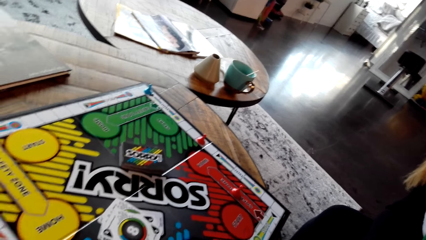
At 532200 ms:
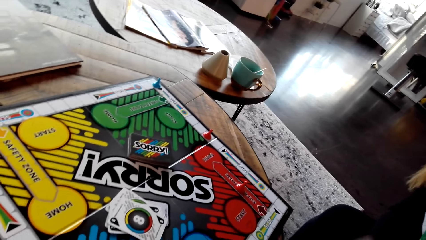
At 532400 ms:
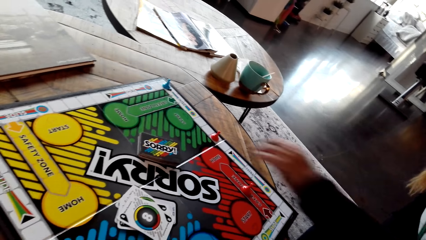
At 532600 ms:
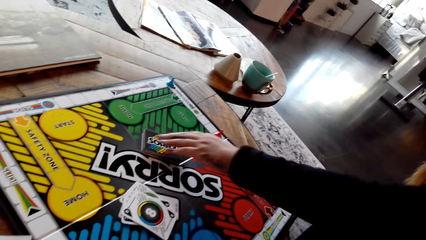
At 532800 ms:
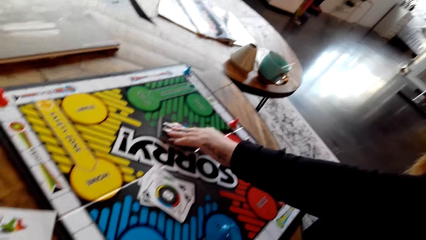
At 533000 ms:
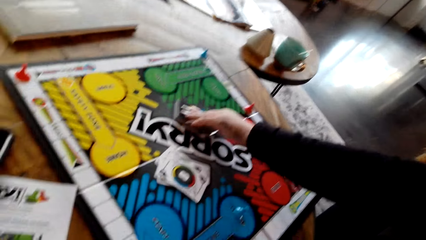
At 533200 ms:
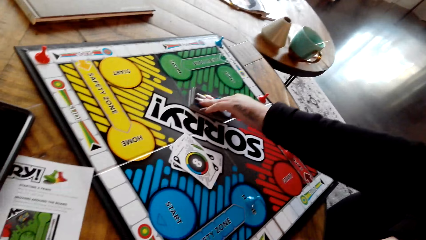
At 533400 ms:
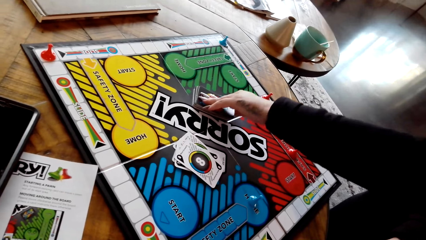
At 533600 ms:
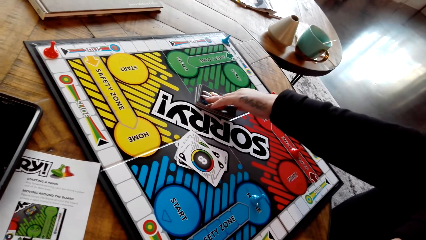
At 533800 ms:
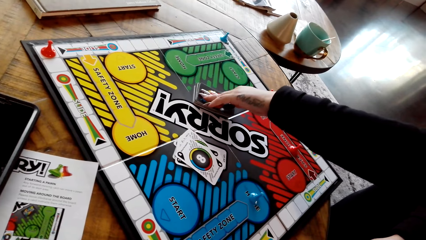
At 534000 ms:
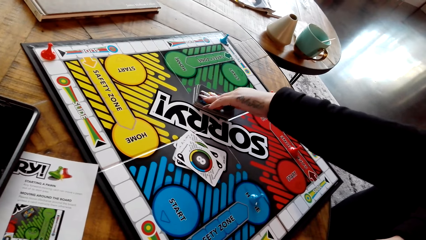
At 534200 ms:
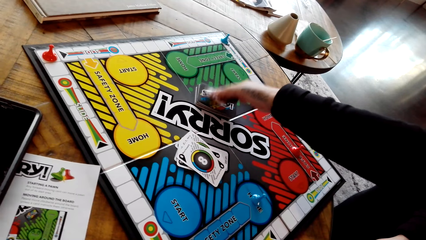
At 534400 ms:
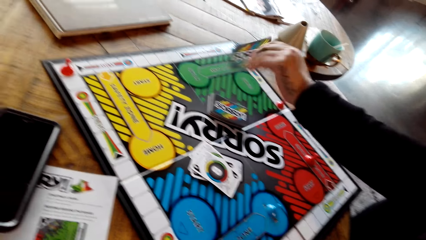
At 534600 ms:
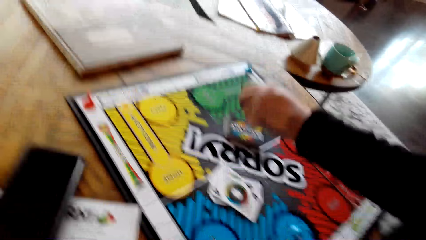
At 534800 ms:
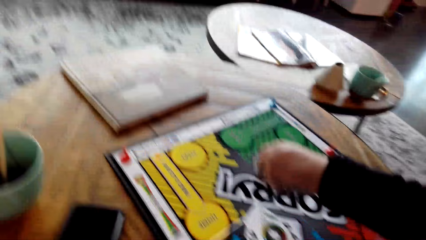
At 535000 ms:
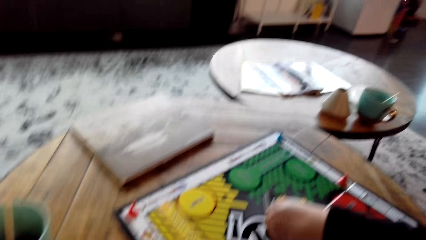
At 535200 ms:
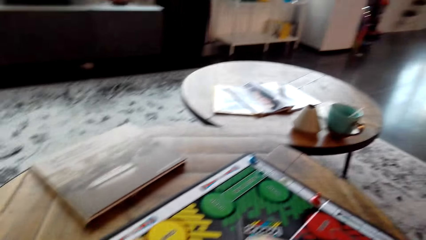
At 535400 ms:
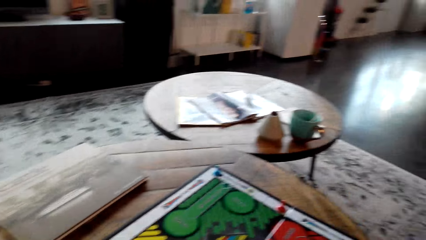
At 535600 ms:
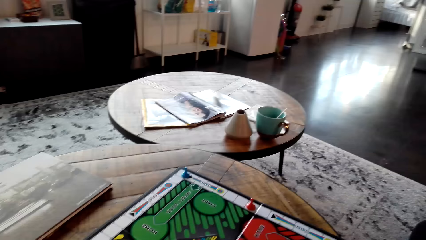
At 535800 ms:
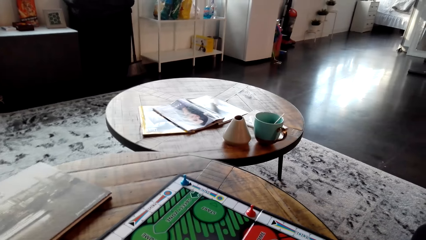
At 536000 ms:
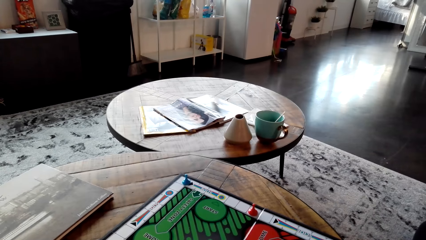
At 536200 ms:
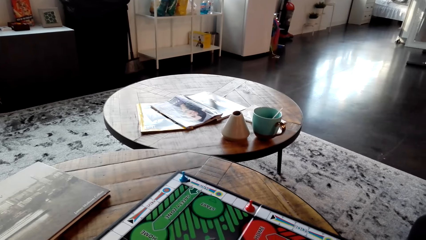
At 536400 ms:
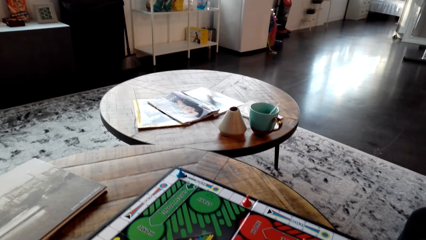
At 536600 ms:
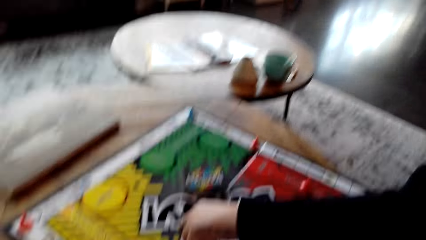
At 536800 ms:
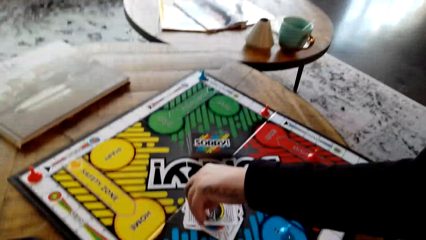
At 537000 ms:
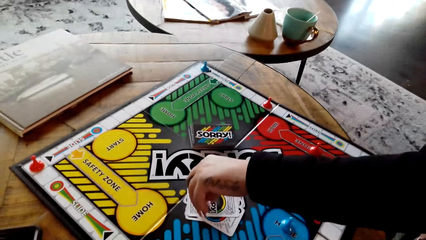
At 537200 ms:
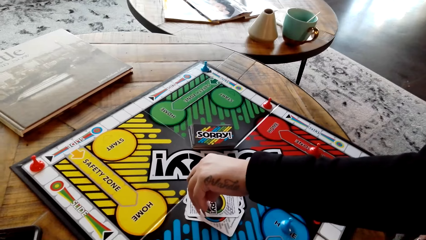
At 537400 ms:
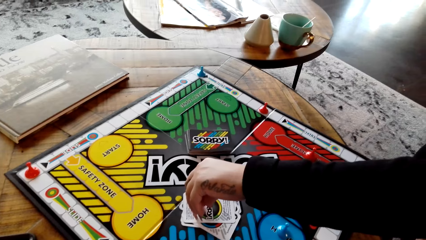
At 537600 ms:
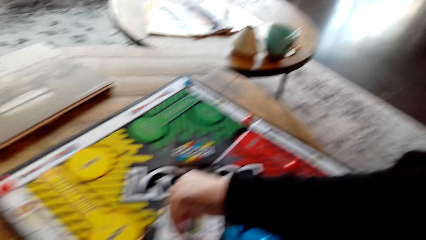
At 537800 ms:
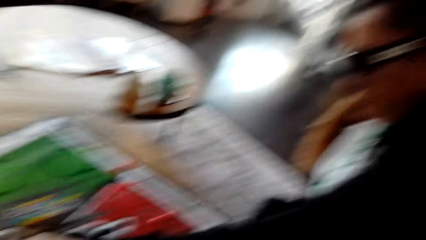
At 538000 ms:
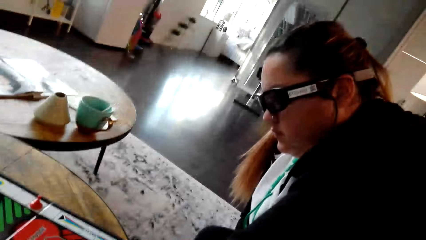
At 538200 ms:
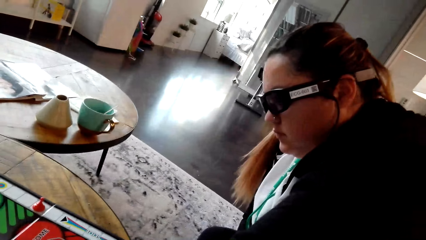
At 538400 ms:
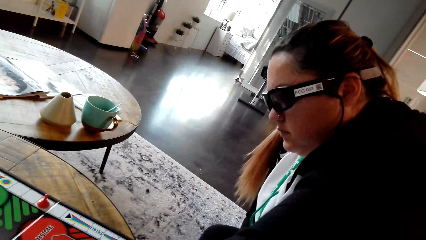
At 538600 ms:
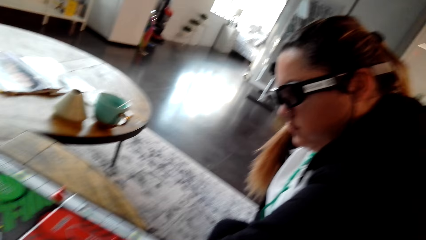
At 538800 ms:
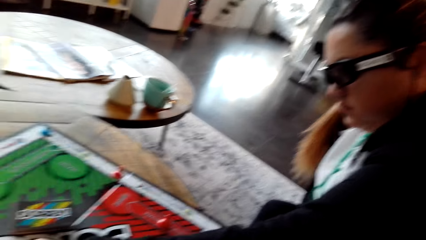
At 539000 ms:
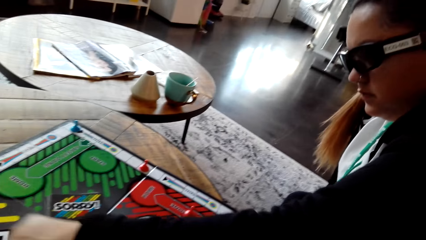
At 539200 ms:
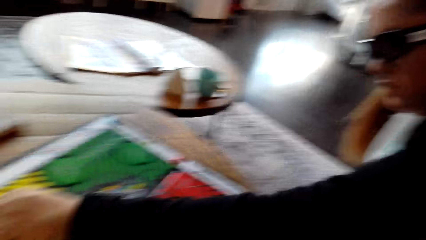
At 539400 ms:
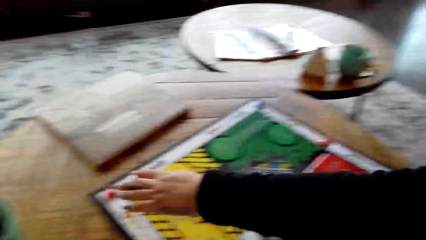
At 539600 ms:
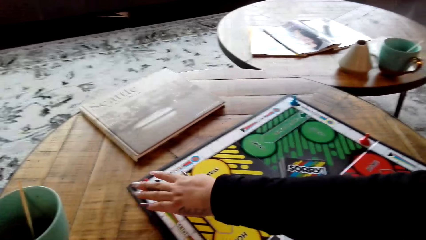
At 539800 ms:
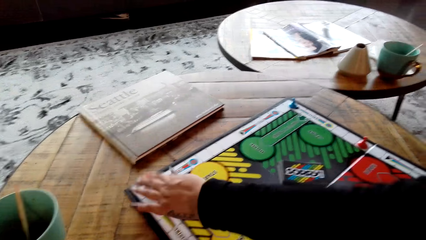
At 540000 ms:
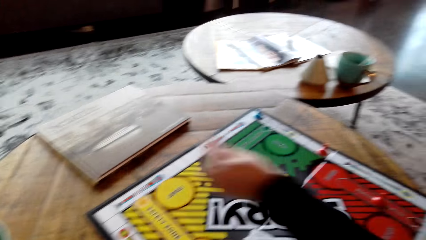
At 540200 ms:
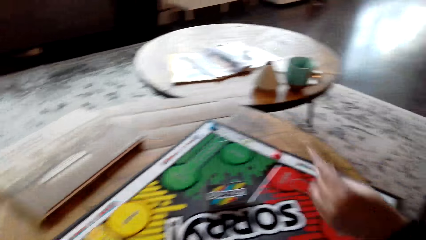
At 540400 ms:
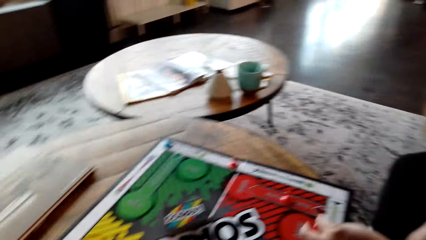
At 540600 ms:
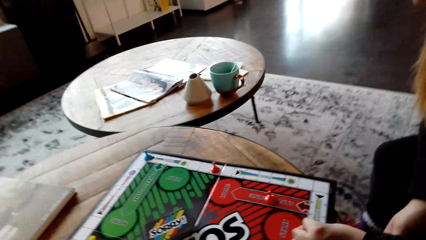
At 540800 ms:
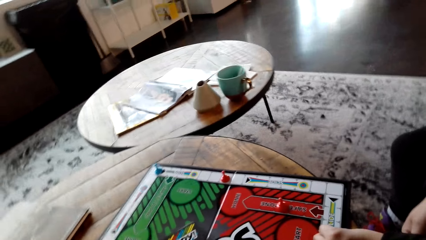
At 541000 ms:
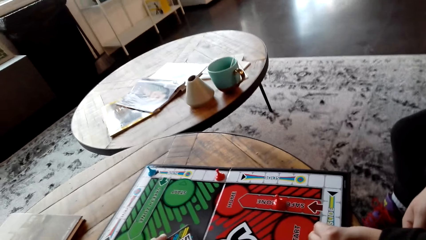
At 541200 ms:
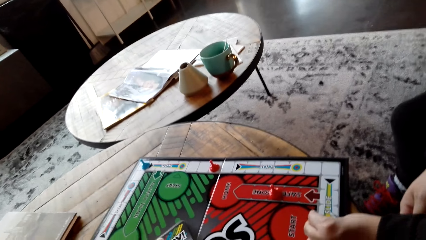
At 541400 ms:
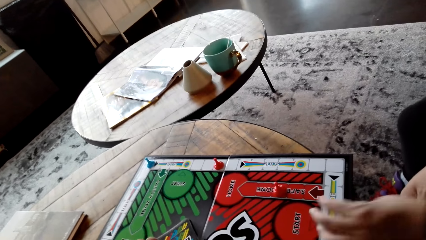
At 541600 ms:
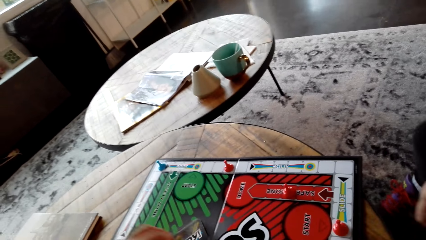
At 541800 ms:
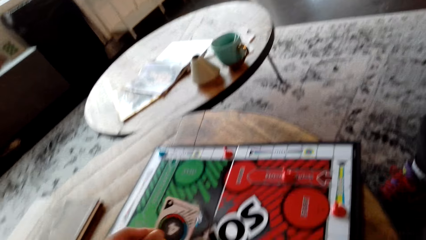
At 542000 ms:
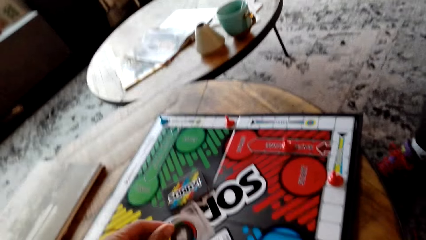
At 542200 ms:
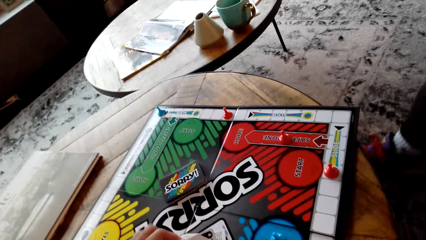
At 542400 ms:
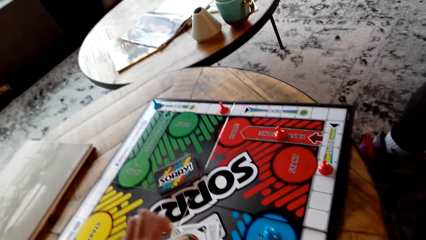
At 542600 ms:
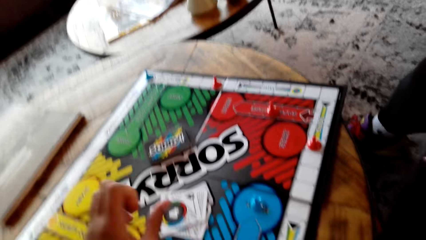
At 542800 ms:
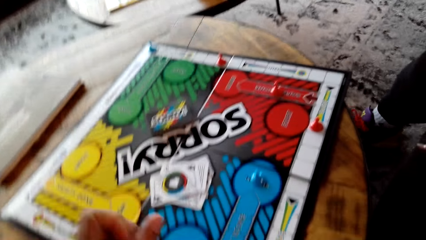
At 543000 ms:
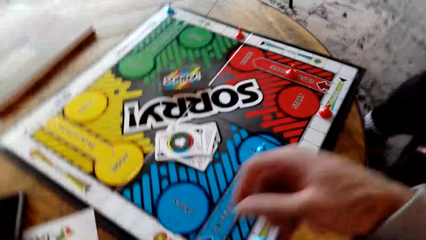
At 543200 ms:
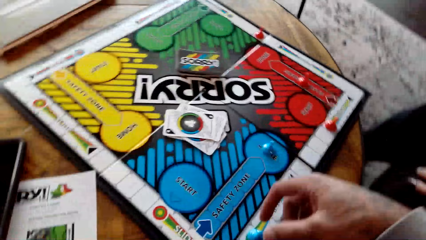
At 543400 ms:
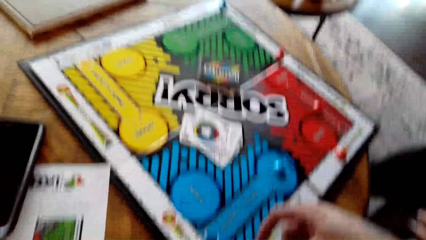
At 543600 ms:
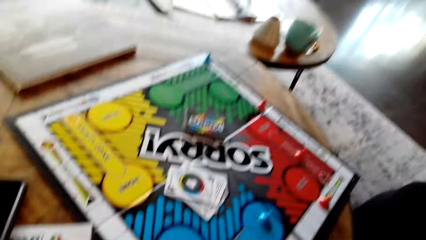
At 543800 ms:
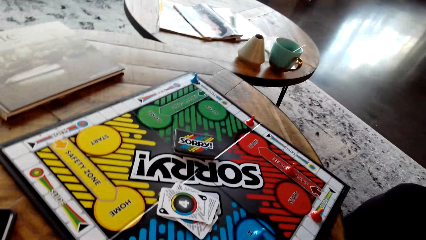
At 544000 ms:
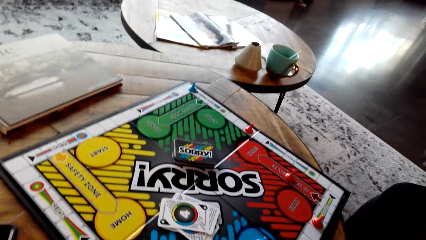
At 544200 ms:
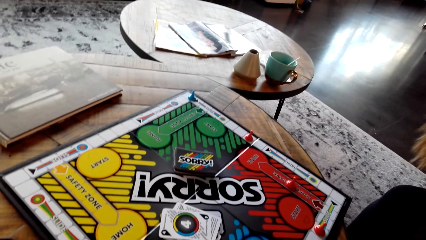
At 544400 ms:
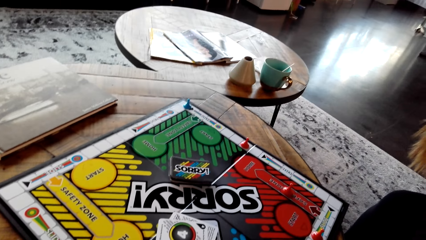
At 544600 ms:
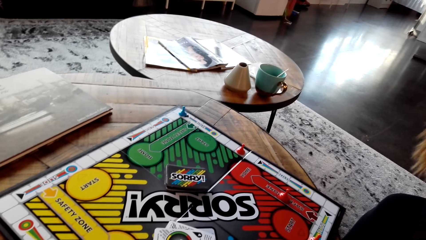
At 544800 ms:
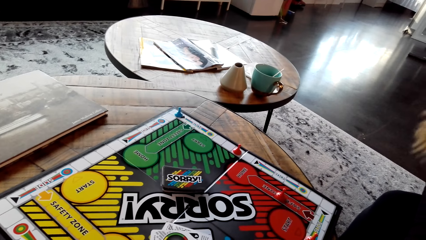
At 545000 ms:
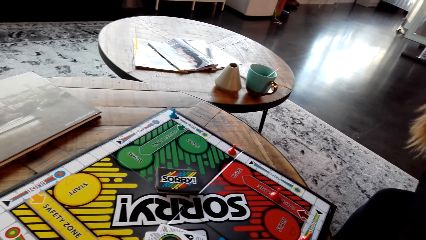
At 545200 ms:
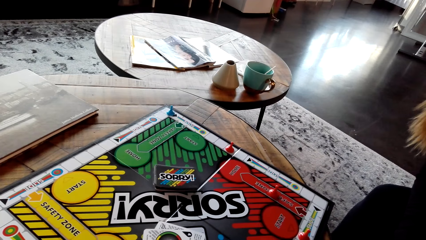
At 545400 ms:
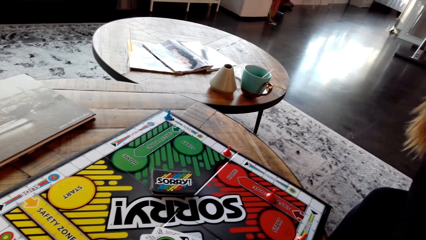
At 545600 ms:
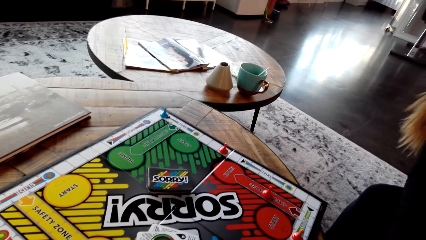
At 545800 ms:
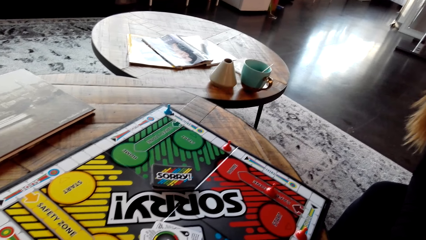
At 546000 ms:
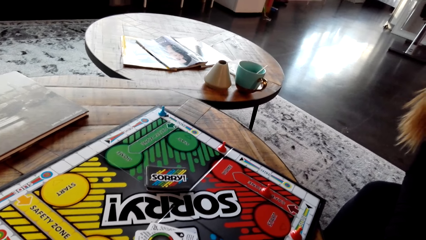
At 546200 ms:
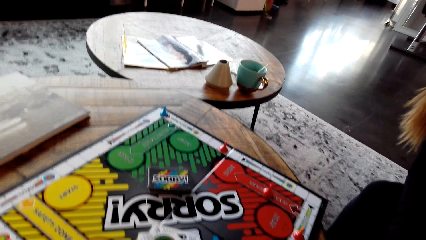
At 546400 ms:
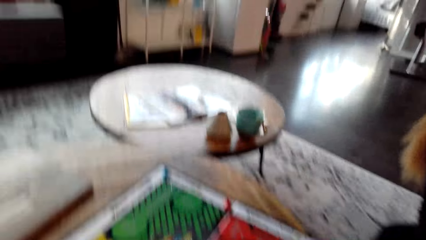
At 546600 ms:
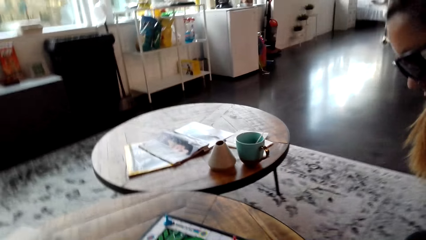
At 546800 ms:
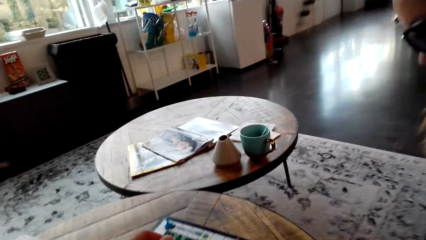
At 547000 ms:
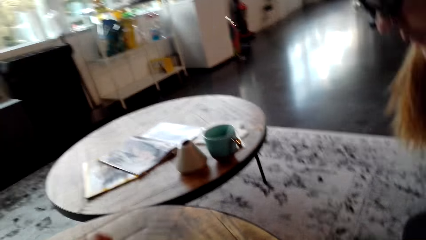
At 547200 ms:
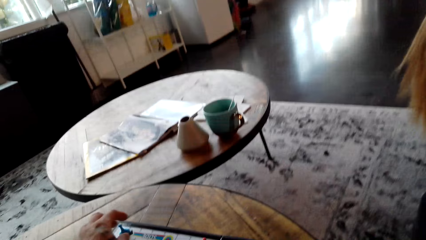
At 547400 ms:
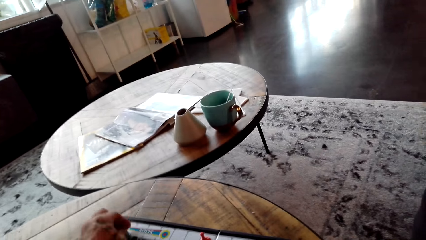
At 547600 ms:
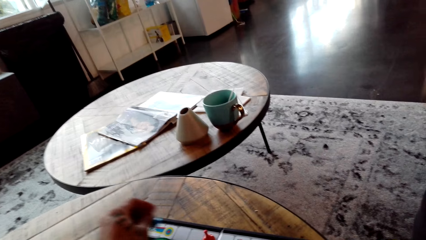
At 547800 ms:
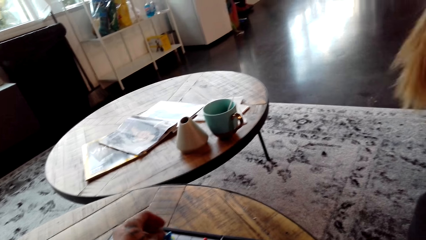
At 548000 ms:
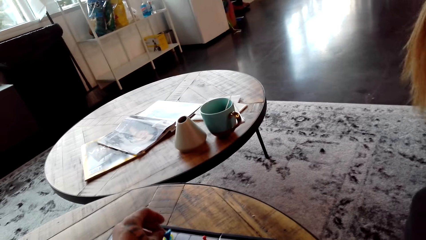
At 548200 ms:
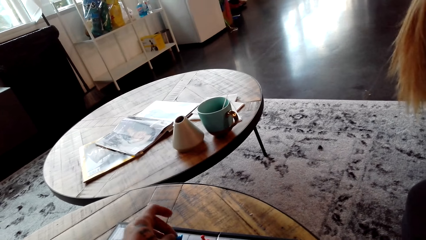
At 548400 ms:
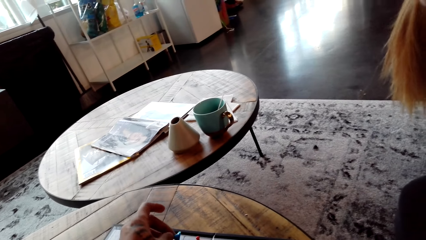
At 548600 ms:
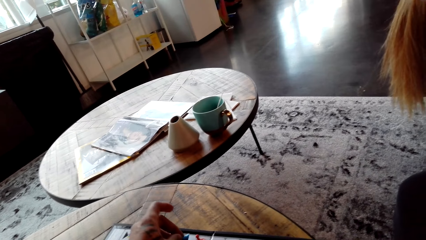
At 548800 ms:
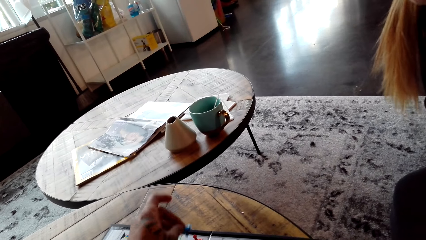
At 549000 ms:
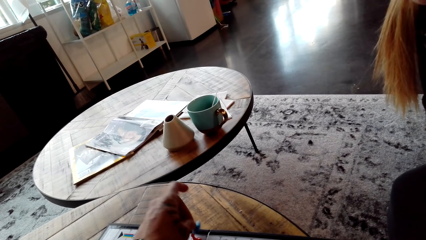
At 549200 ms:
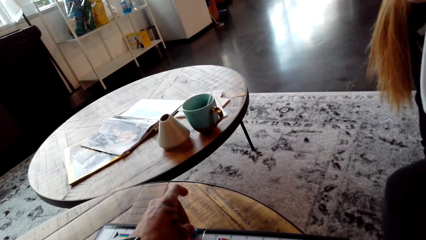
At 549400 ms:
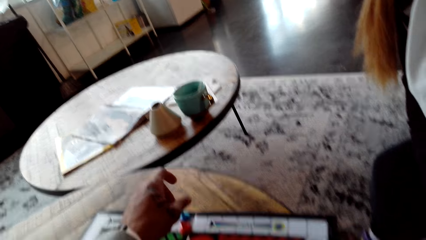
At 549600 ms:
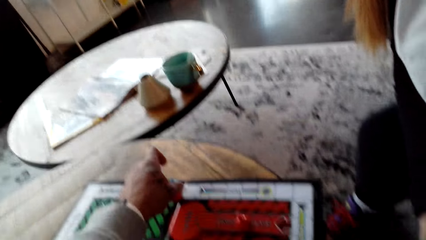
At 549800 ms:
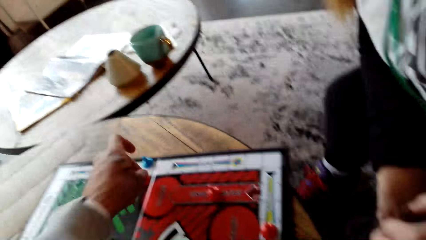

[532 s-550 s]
A woman takes a card and puts the card on other cards. The woman plays the board and moves a Sorry game piece. The camera wearer takes a card, puts the card on other cards, plays the board game and moves a Sorry game piece.
